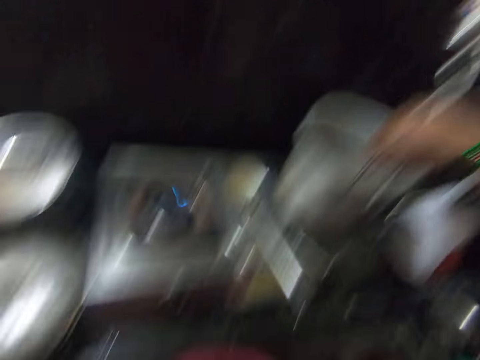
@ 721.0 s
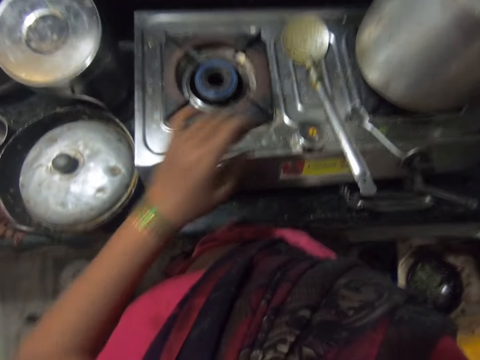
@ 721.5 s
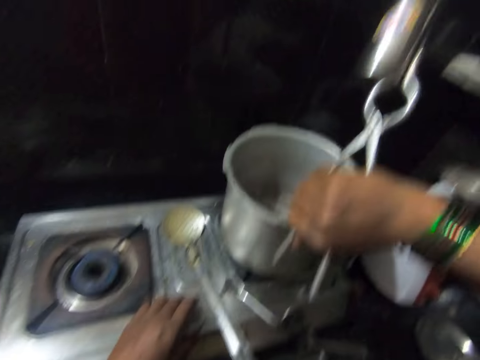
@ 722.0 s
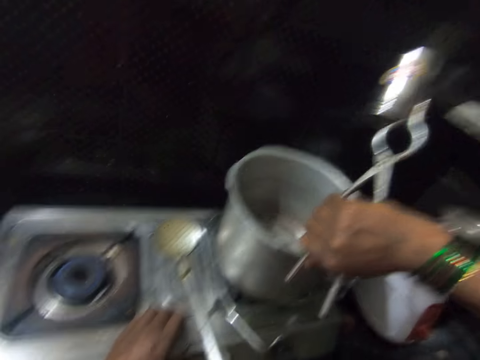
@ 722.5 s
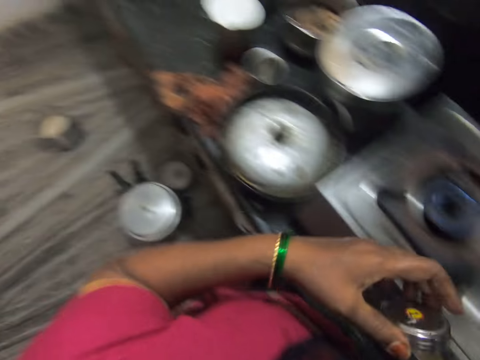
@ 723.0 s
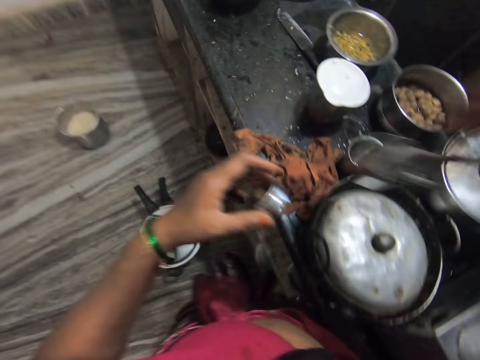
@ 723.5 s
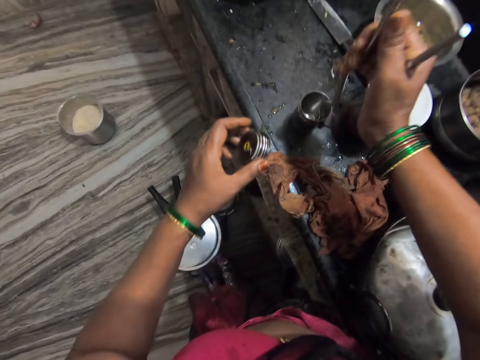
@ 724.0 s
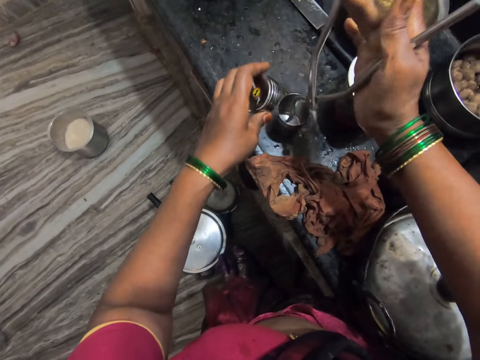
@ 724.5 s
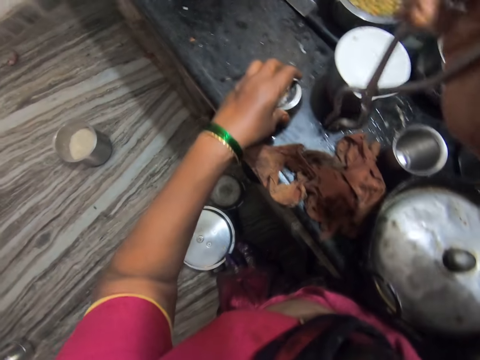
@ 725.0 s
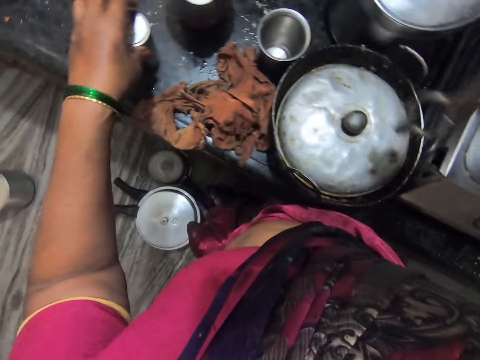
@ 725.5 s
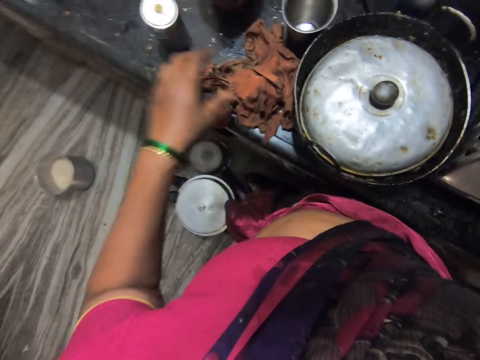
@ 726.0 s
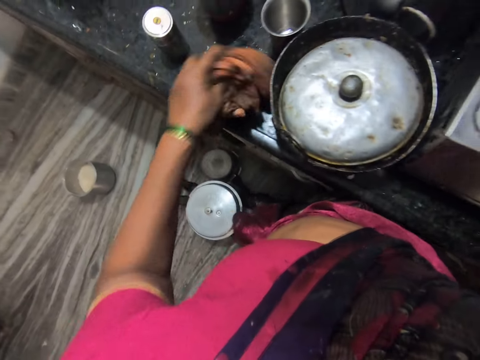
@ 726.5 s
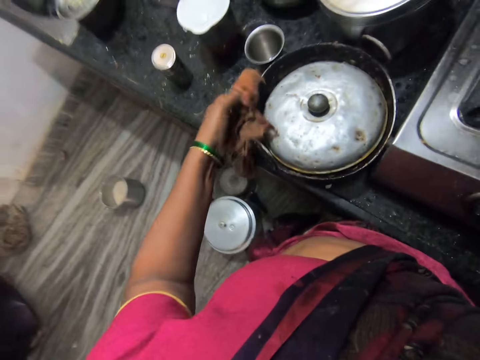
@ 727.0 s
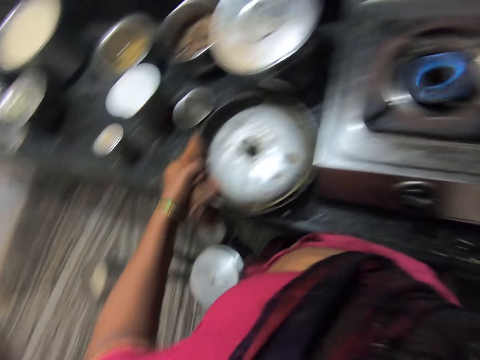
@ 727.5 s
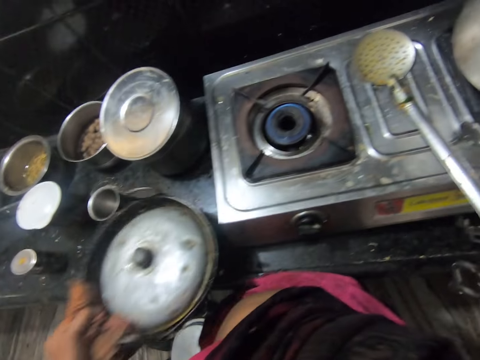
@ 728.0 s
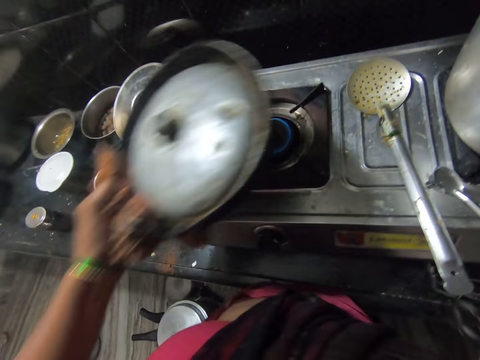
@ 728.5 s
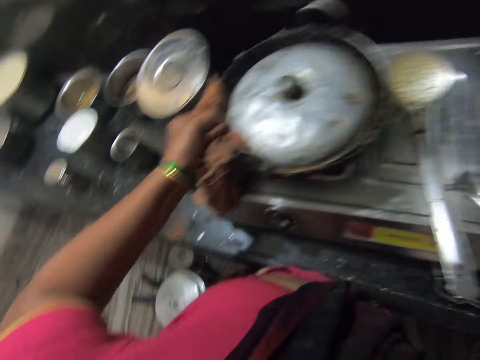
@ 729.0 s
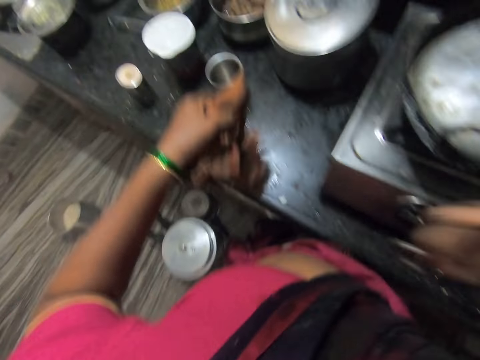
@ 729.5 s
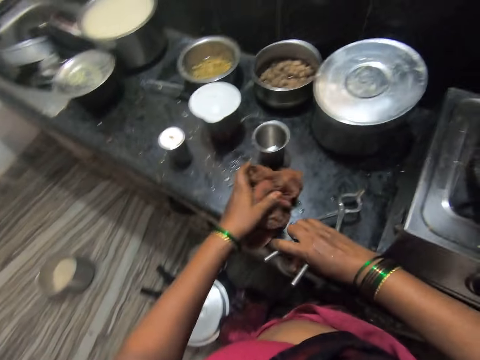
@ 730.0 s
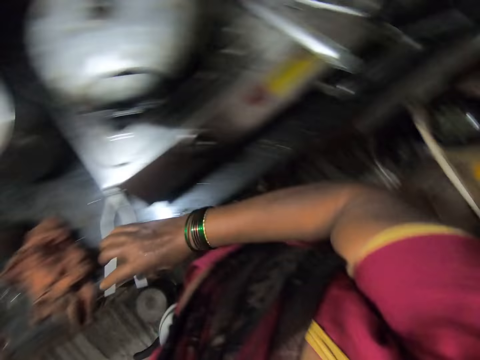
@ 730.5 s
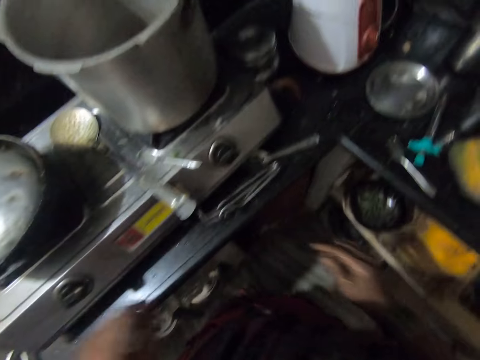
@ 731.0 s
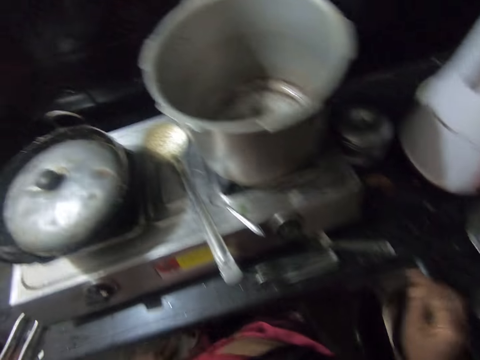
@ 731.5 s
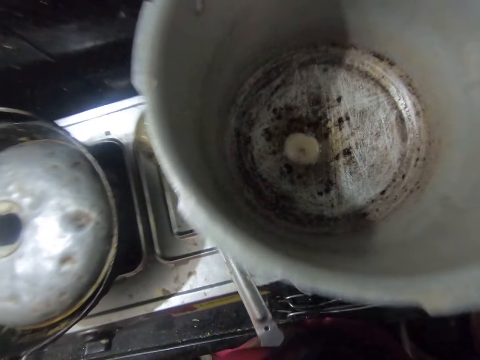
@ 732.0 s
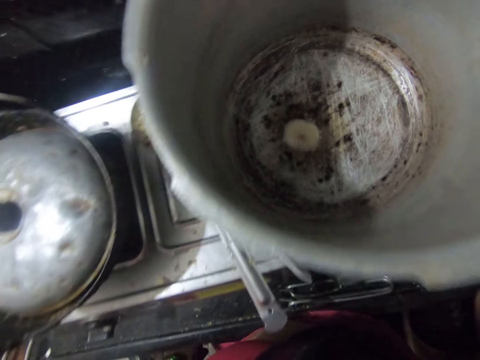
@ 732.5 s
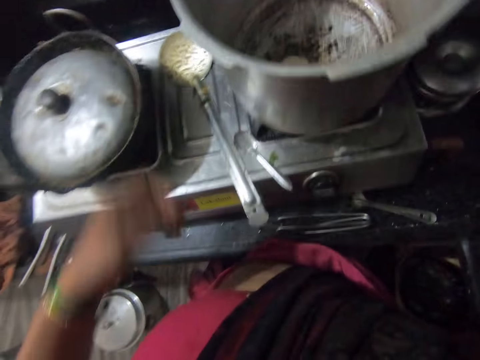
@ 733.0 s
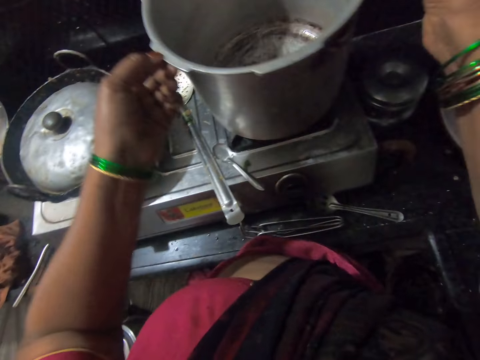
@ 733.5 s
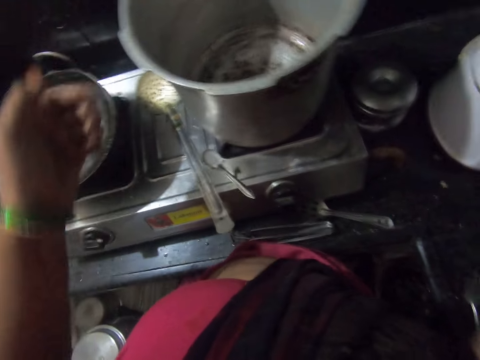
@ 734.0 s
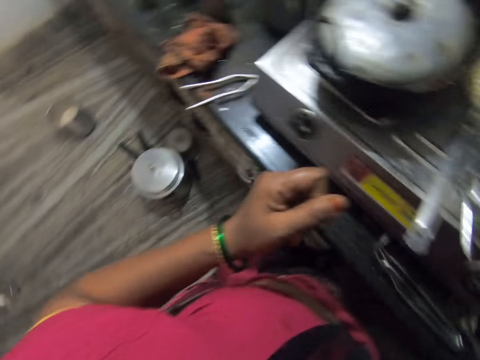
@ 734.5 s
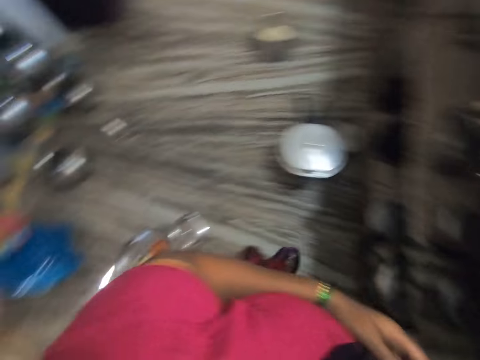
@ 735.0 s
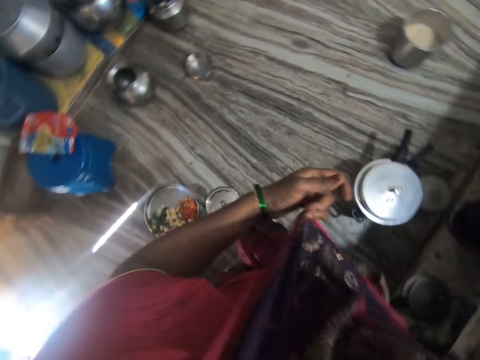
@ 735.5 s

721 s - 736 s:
The camera wearer picks up the cover of the container. They drop the container on the kitchen counter. They cover the container. They take the napkin. They hold the cooking pot. They carry the pot. They lift the cooking pot. They put the cooking pot on the burner. They drop the napkin and the crucible tongs. They look inside the cooking pot. They touch the pot. They fix the cooking pot on the burner.

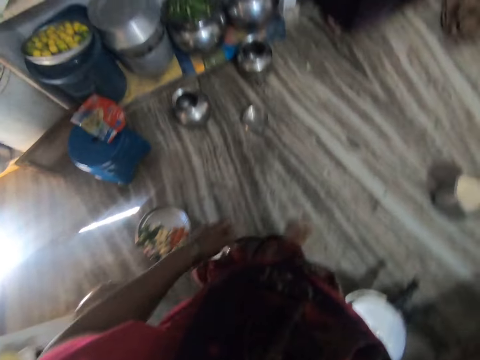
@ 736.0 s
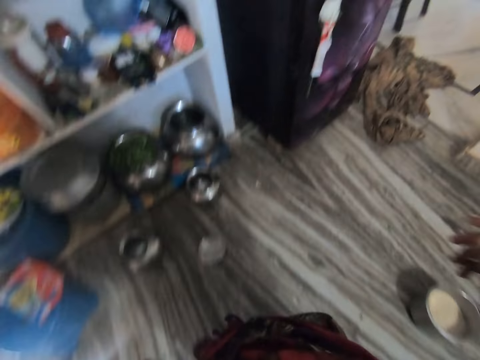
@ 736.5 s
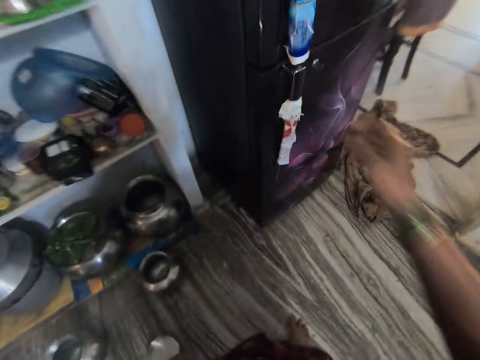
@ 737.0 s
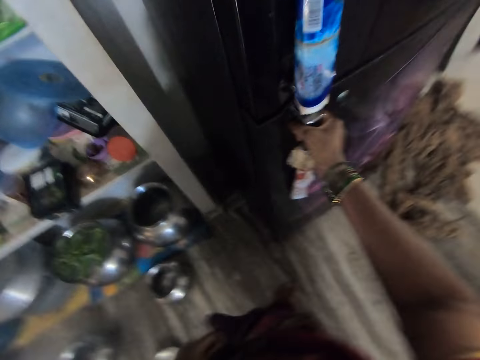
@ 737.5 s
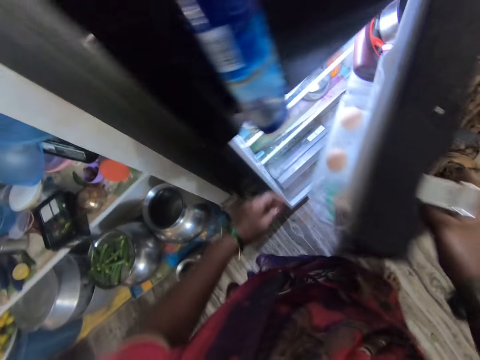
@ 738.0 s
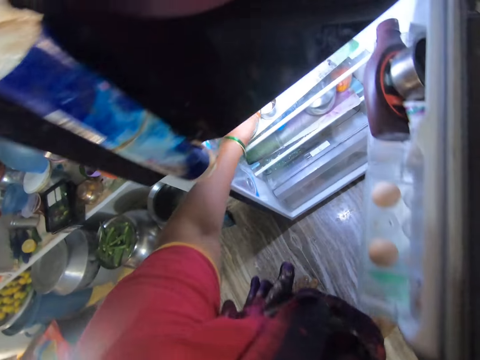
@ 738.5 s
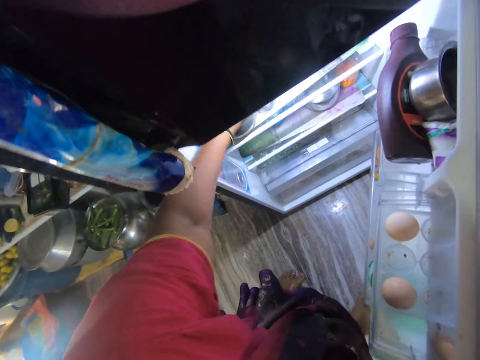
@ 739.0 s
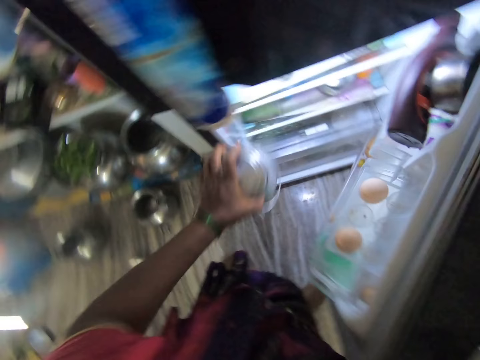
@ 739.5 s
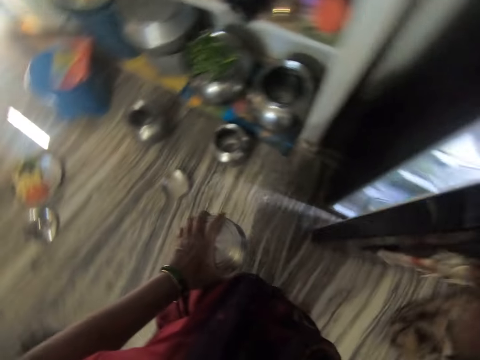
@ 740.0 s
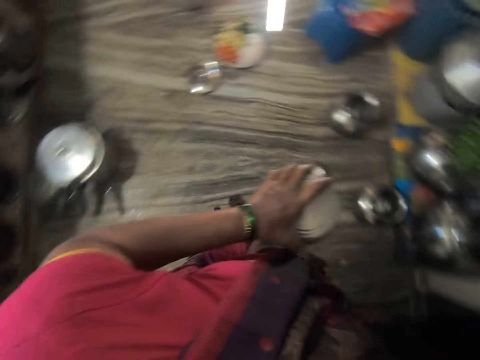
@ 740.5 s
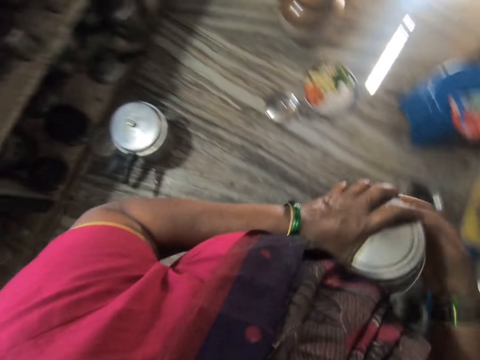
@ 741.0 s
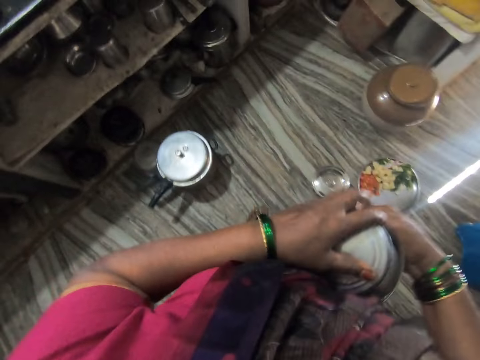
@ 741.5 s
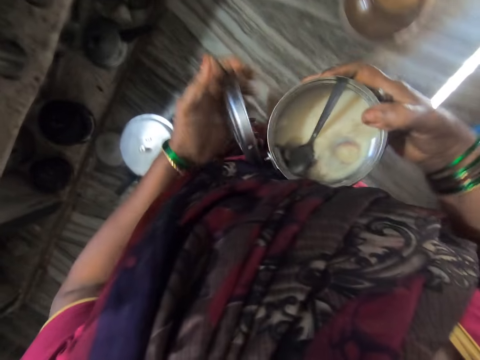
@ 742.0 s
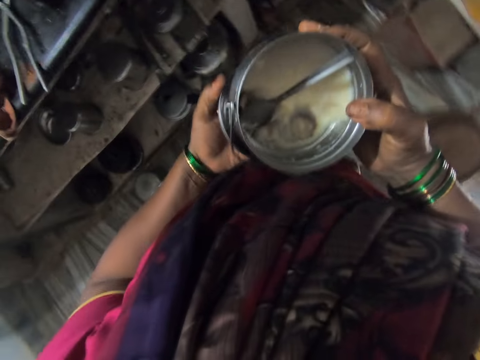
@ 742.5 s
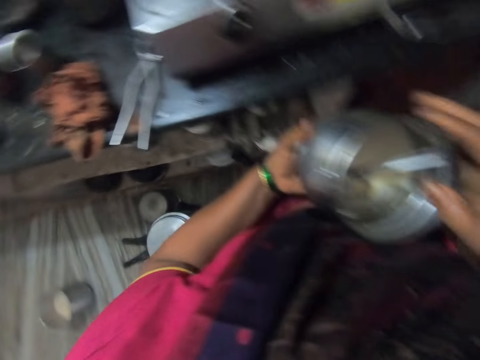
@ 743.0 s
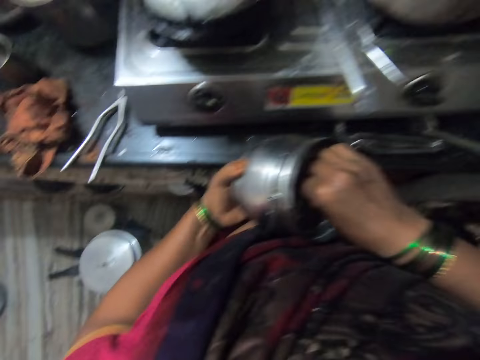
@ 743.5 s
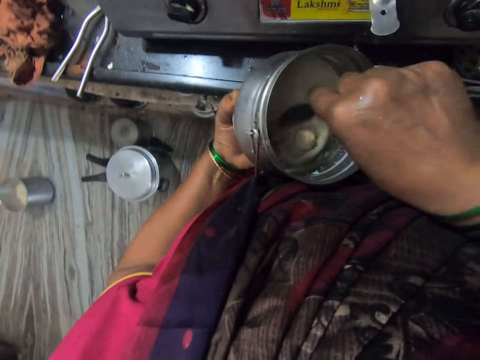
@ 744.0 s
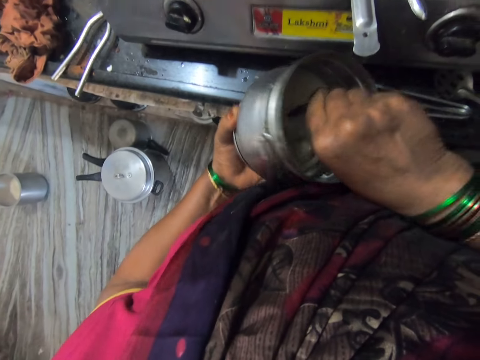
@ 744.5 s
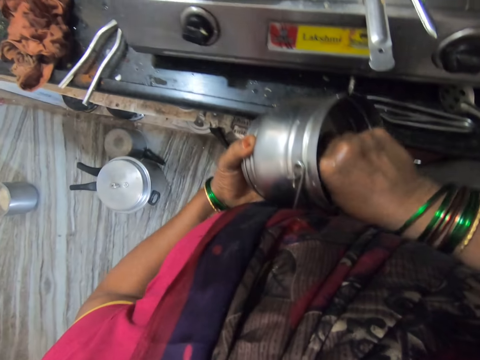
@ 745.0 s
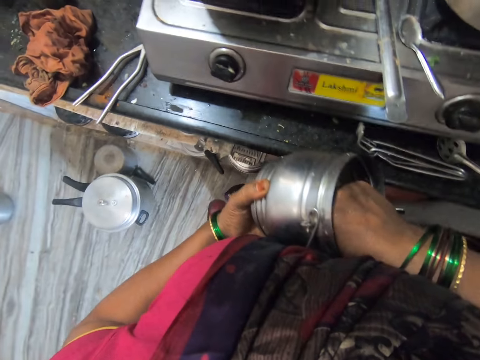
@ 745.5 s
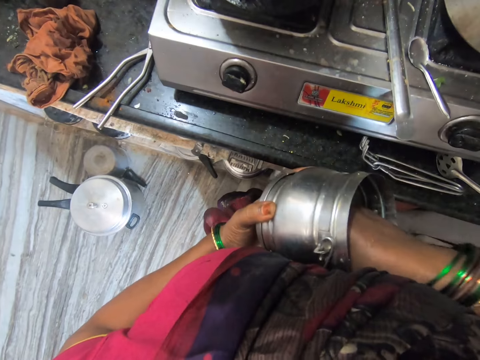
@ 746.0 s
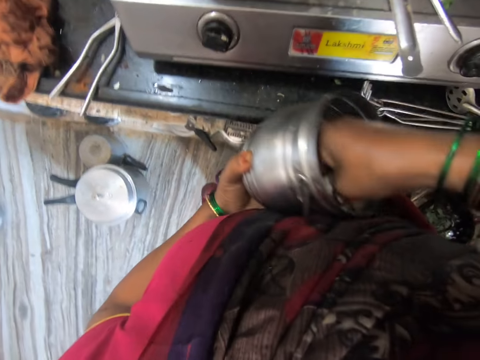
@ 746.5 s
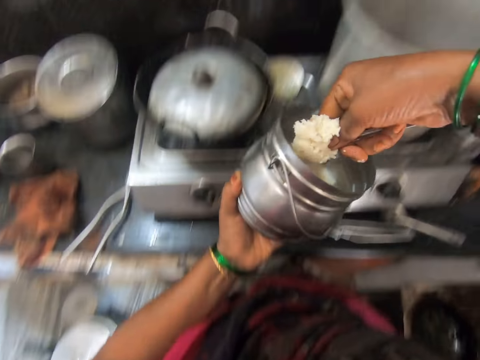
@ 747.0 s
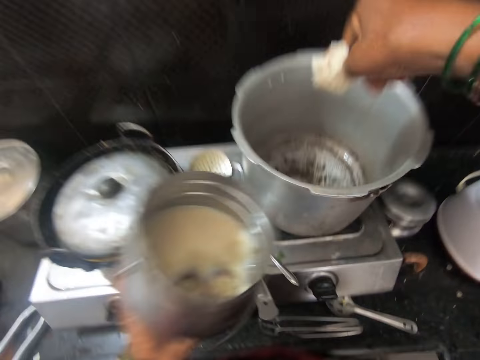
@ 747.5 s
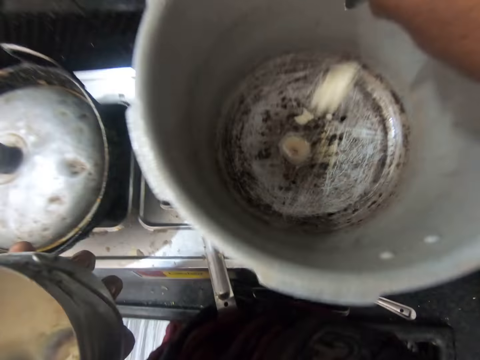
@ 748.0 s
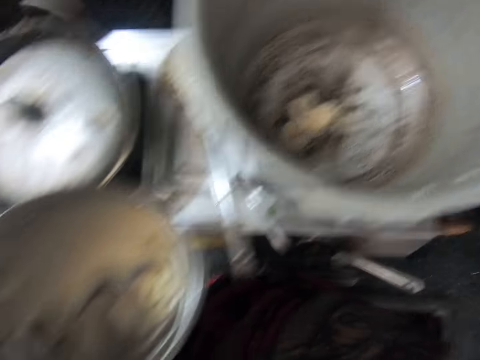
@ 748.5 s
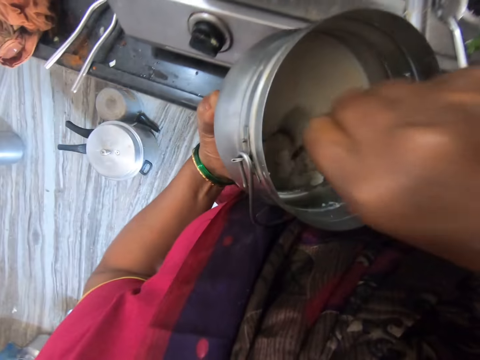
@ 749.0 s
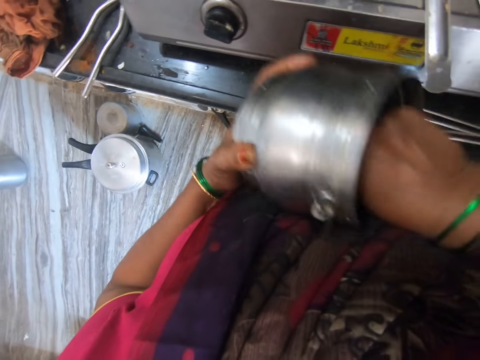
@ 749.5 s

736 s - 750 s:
The camera wearer walks away from the cooker. They open the fridge. They take a container from the fridge. They close the fridge. They hold the container with both hands. They open the container. They walk towards the cooker. They hold the container with one hand. They hold a spoon. They scoop fat from the container. They put the fat in the cooking pot.
